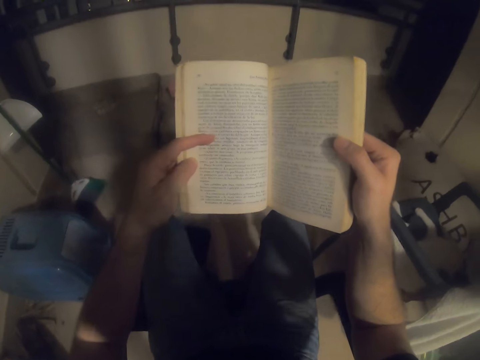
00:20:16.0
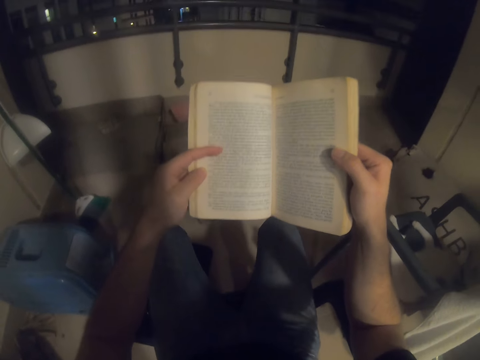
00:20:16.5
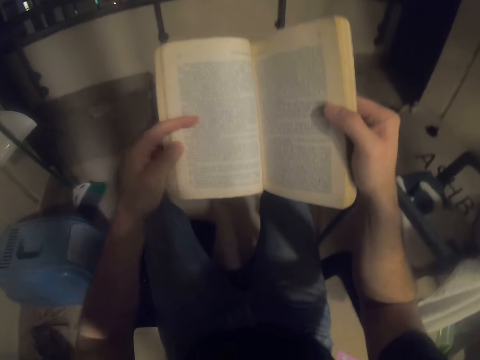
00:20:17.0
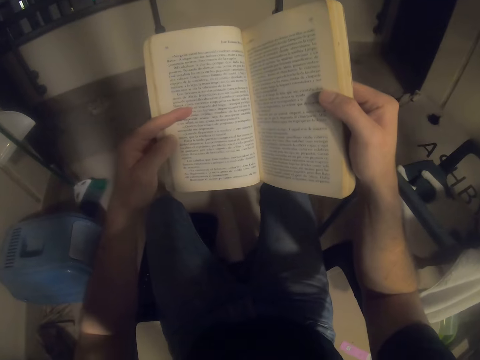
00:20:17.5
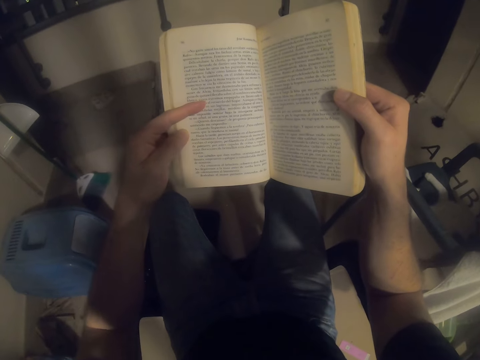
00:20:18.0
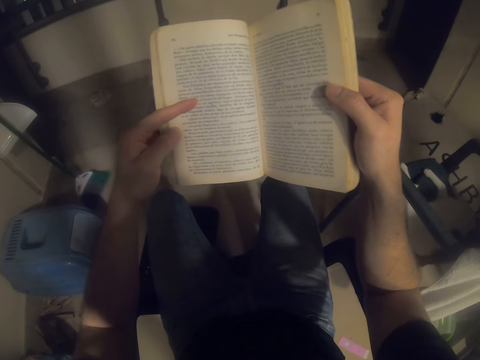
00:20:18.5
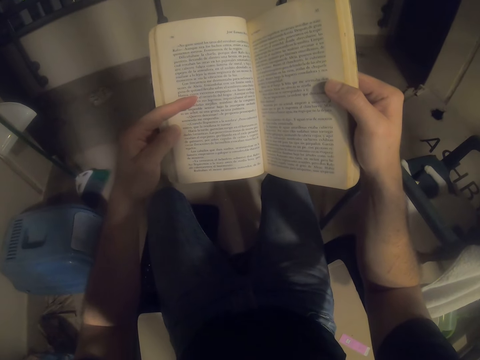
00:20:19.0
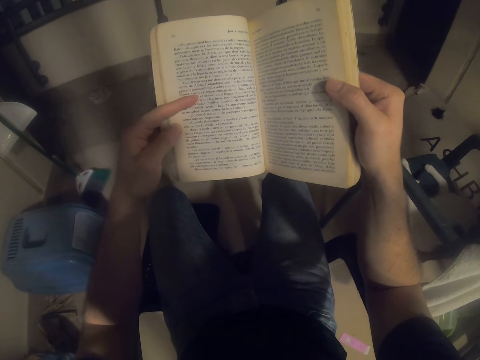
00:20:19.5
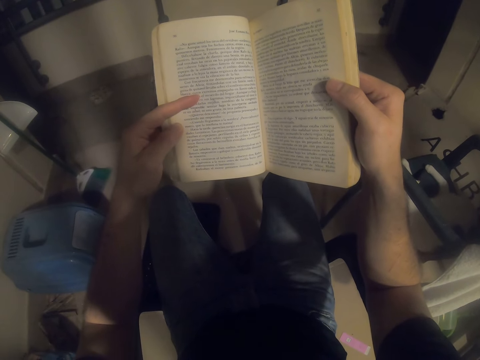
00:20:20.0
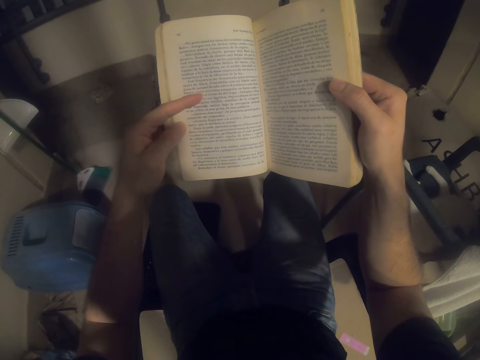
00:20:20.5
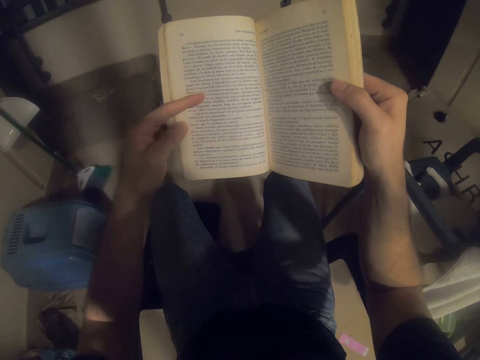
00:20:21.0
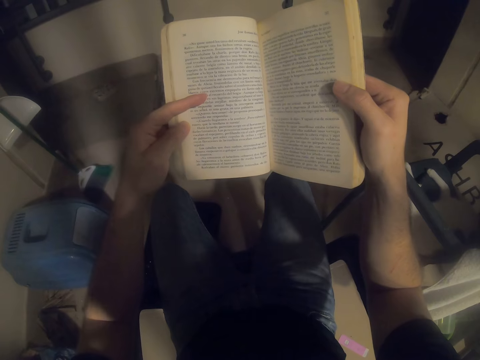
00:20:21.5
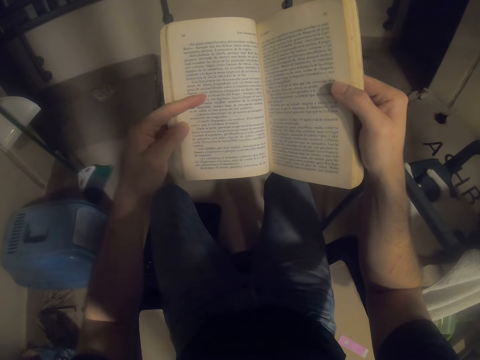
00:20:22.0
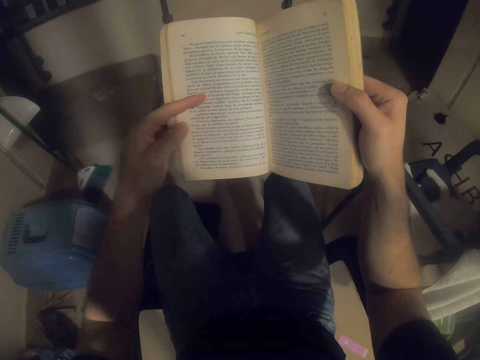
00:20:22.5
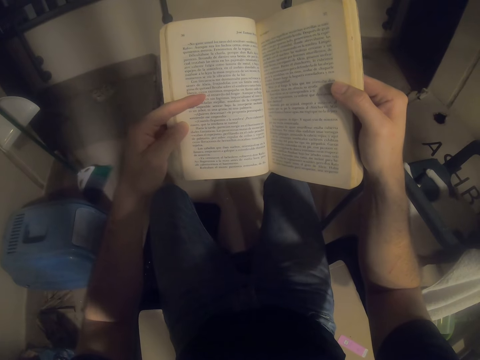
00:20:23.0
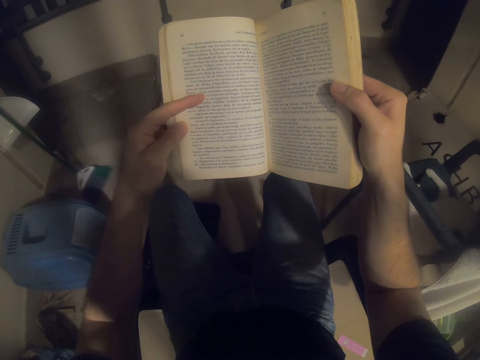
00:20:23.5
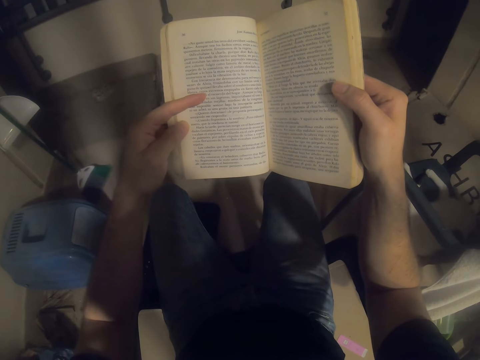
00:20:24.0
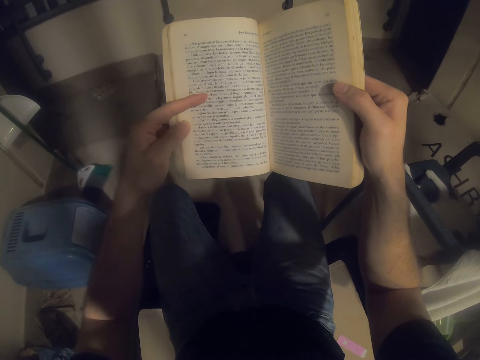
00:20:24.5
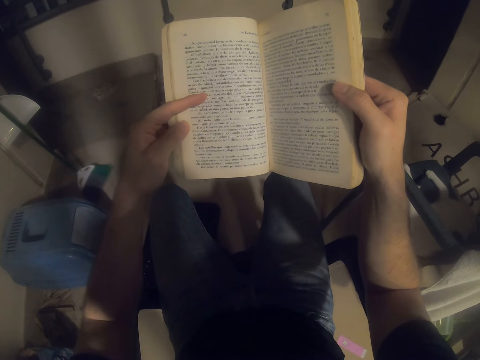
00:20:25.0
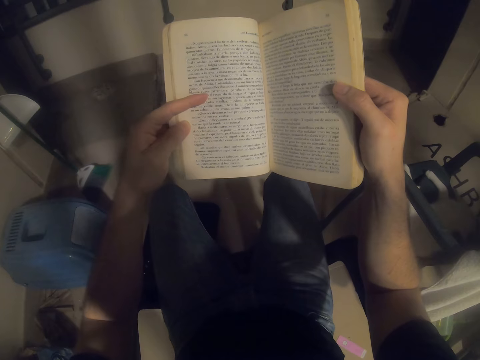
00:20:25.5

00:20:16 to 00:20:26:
The camera wearer brings the book closer. They read the book.

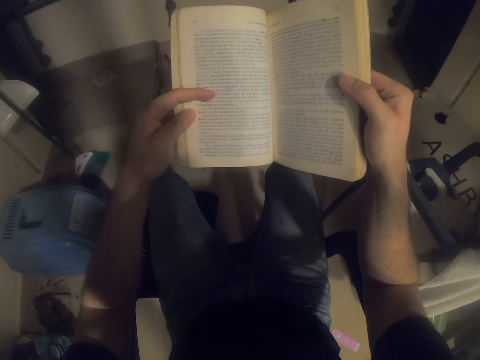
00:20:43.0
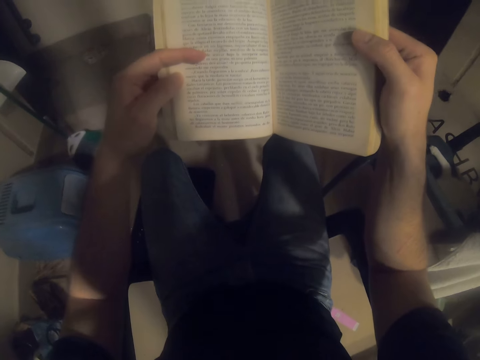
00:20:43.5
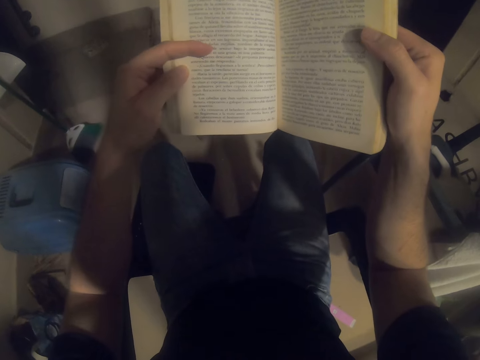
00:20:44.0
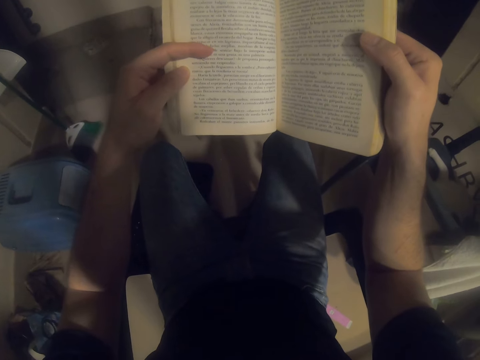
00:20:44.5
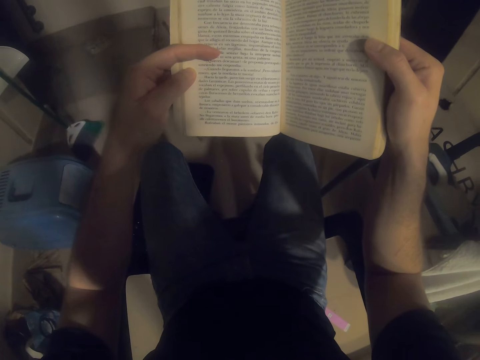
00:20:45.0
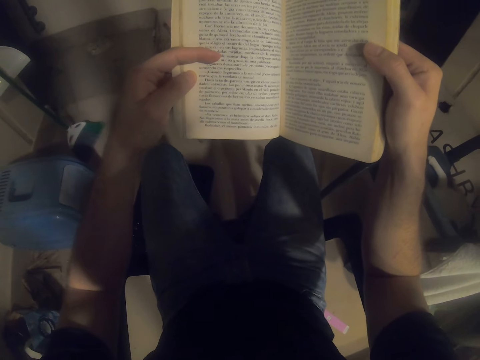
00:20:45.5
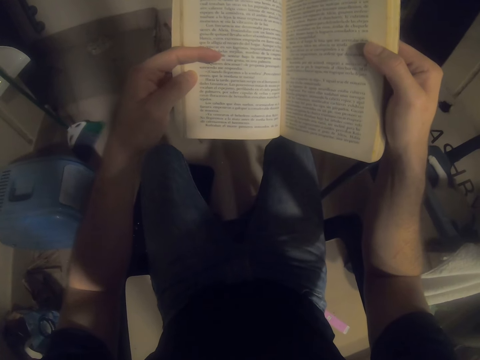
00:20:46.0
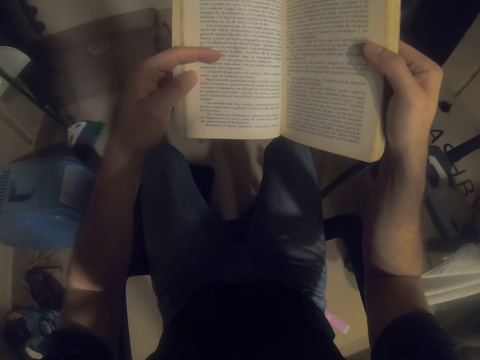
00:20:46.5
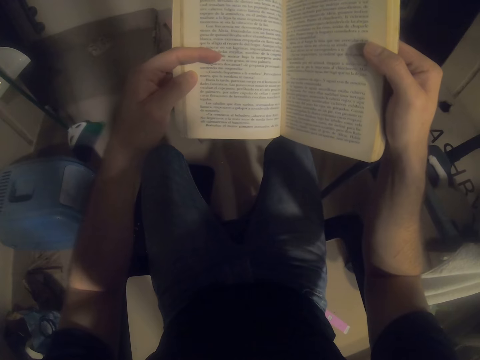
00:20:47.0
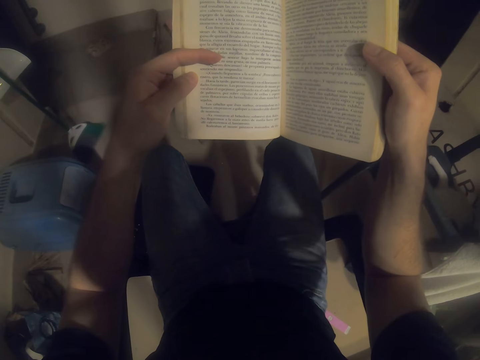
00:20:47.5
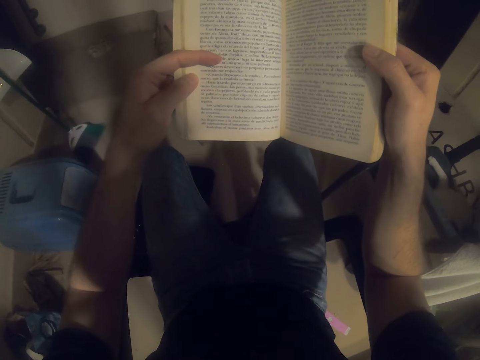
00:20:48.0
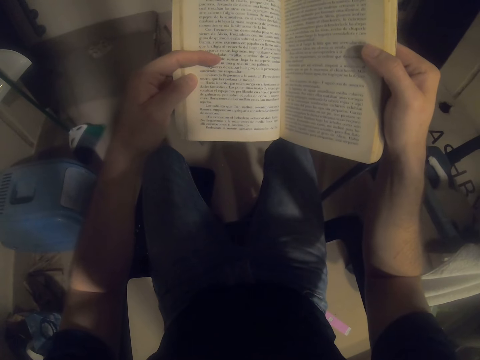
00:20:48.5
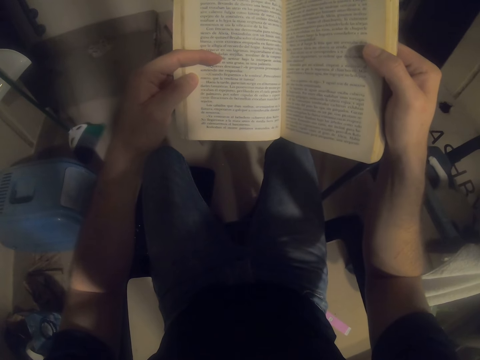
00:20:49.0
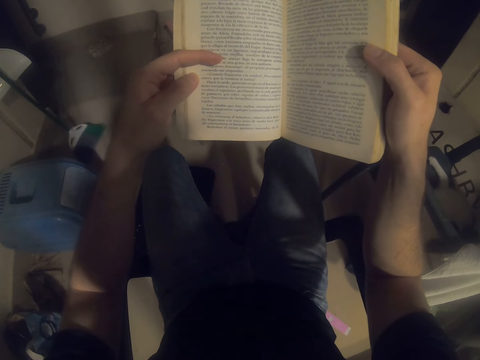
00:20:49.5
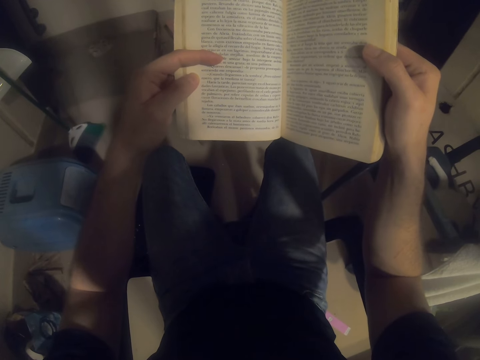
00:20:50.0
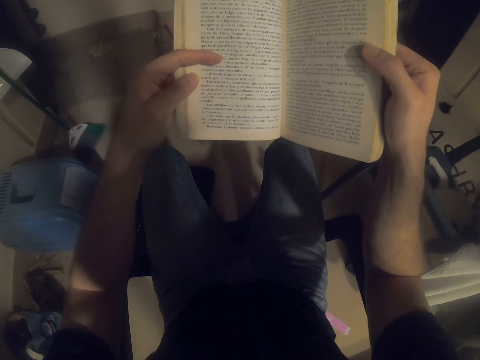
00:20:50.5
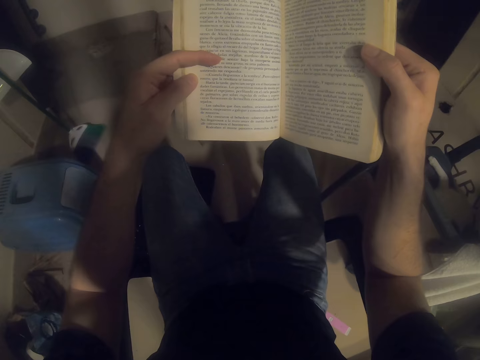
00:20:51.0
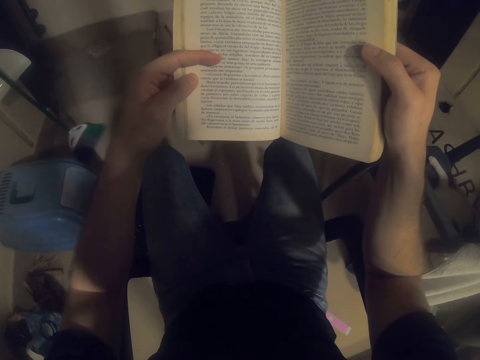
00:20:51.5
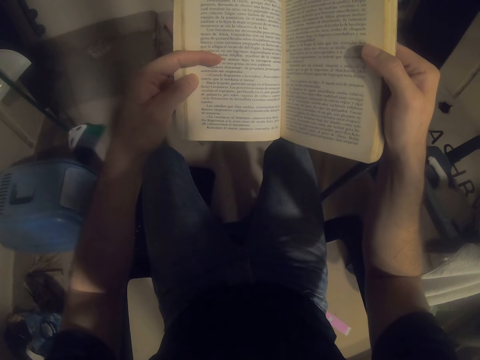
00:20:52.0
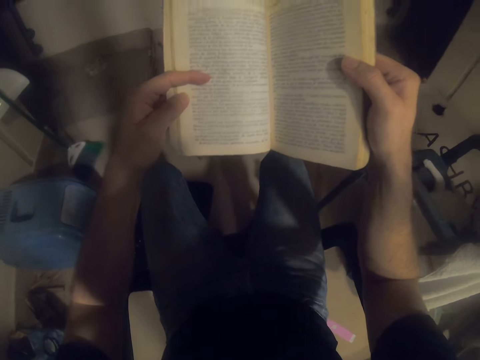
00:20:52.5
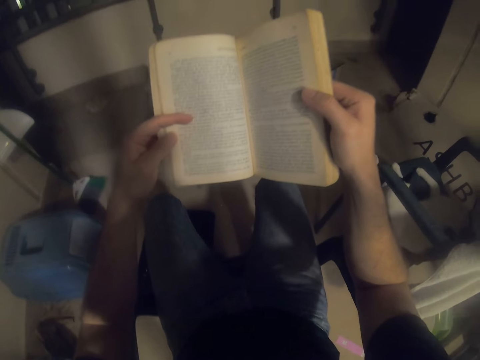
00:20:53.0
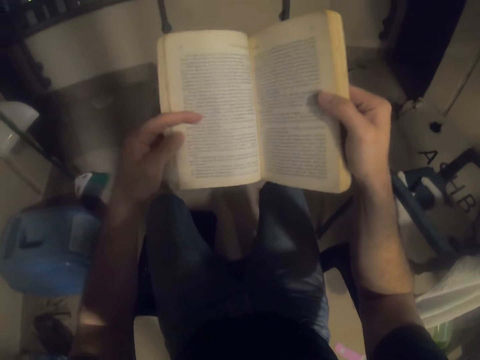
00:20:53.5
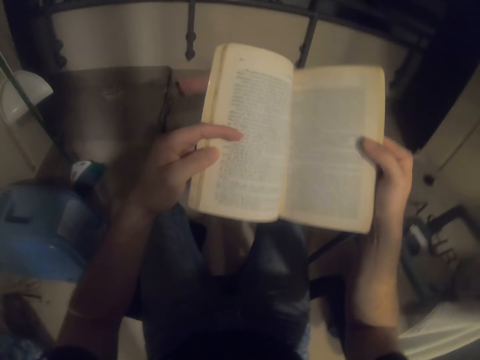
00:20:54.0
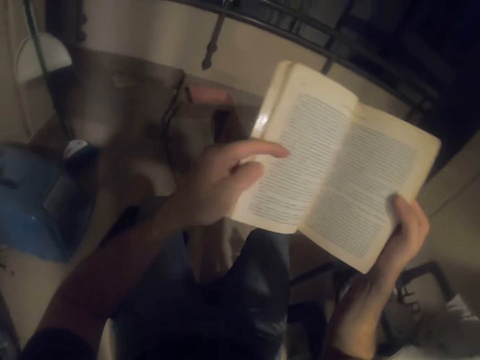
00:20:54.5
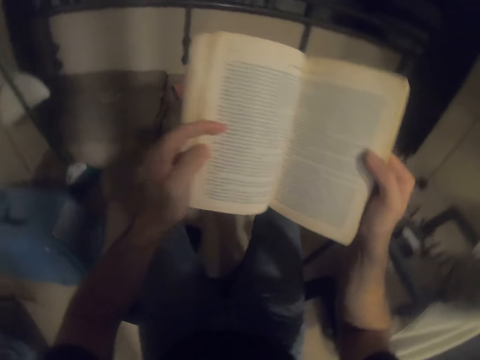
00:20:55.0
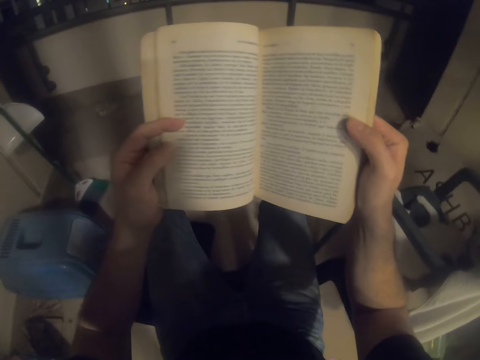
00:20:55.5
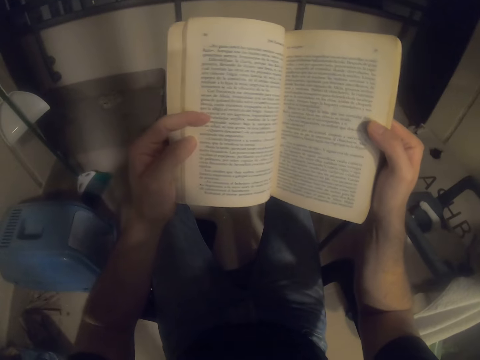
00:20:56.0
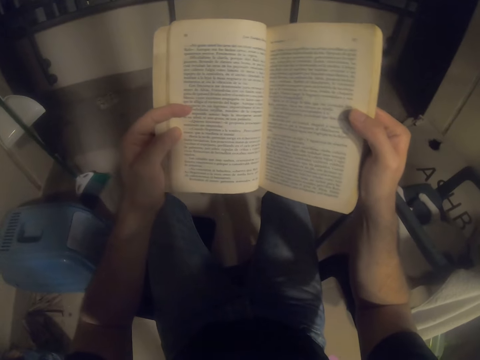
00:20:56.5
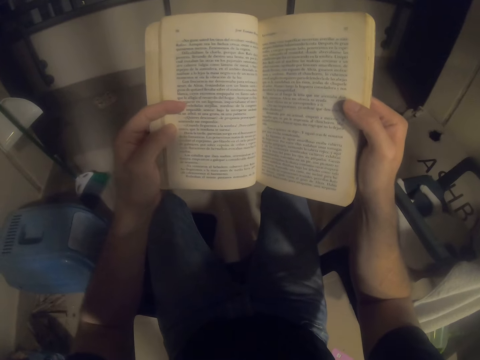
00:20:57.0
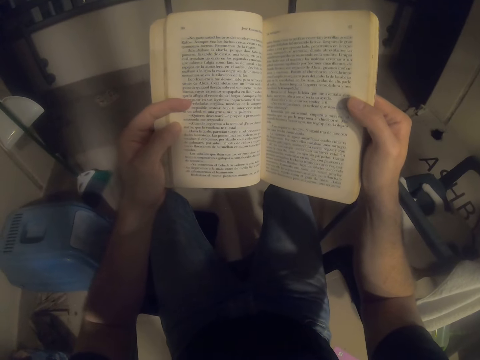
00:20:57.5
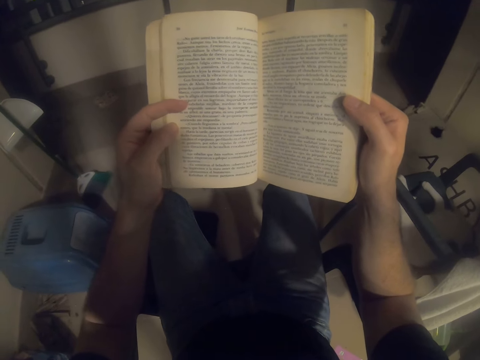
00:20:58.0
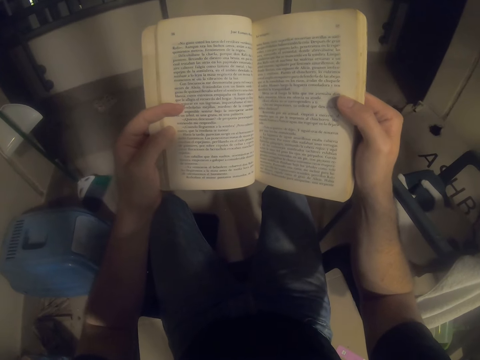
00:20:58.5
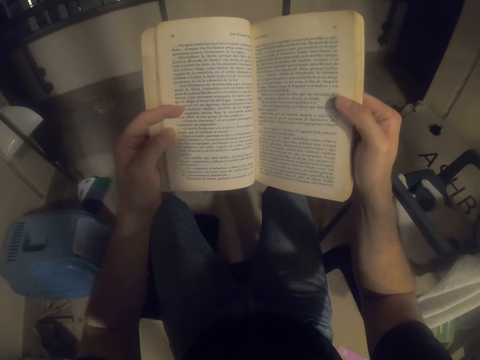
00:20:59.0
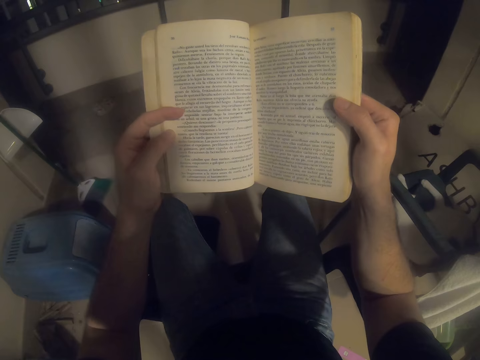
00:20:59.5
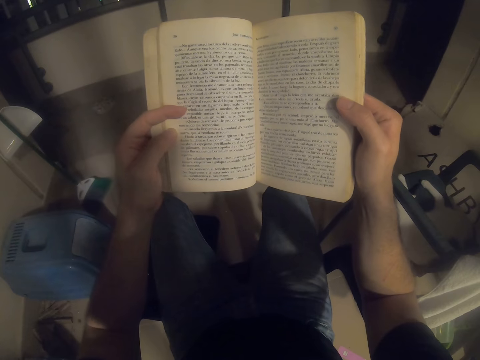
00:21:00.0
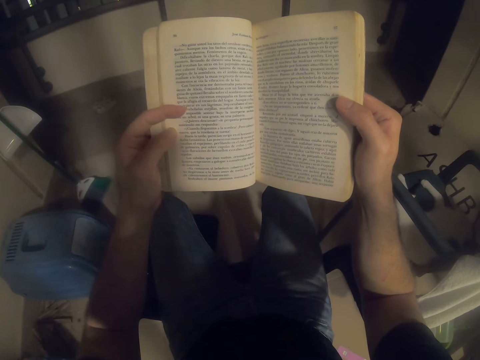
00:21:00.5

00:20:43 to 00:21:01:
The camera wearer holds the nose. They adjust the book. They read the book.
